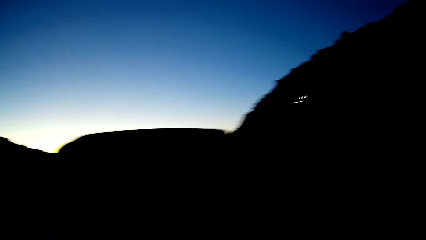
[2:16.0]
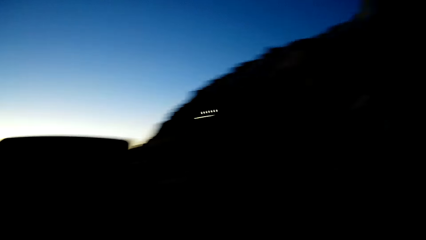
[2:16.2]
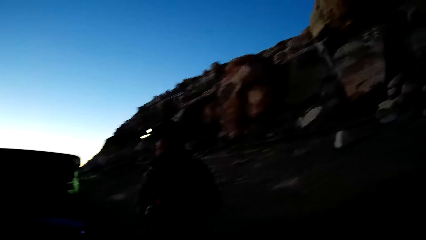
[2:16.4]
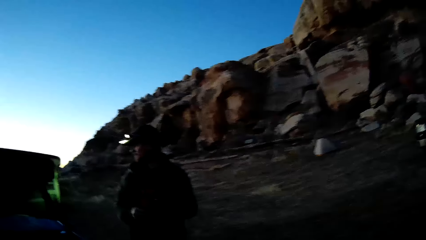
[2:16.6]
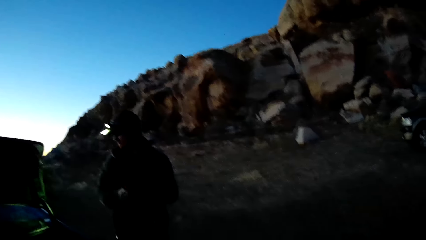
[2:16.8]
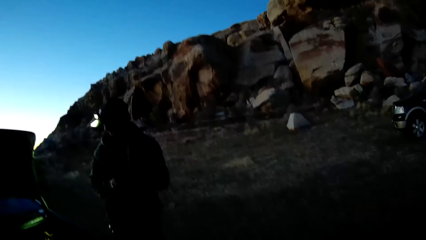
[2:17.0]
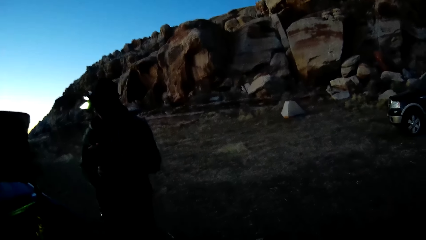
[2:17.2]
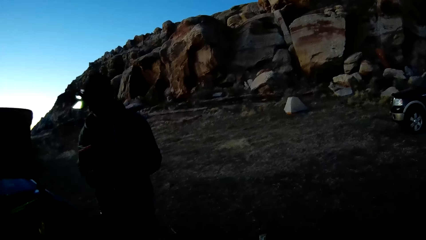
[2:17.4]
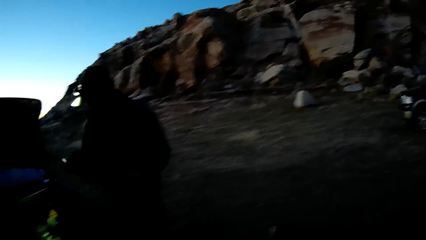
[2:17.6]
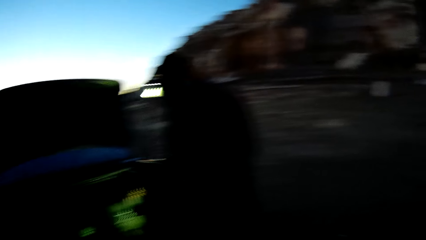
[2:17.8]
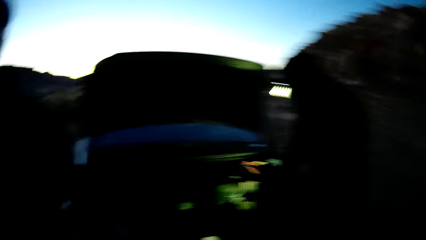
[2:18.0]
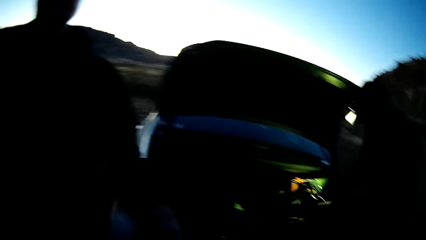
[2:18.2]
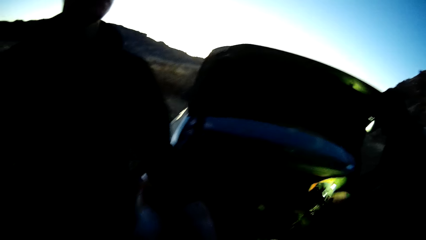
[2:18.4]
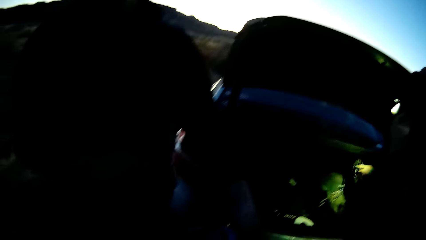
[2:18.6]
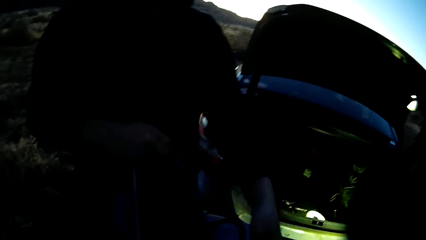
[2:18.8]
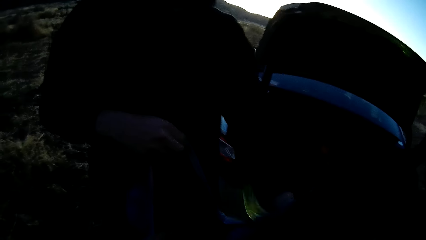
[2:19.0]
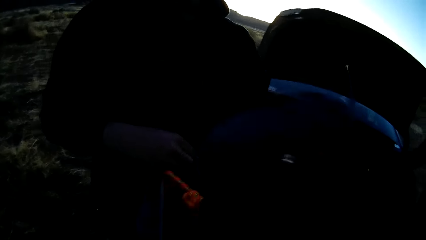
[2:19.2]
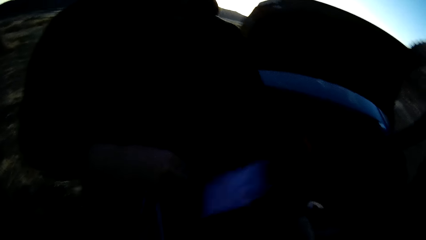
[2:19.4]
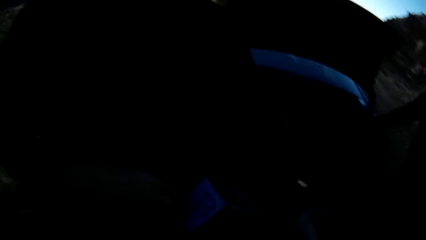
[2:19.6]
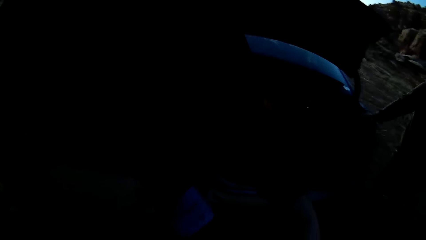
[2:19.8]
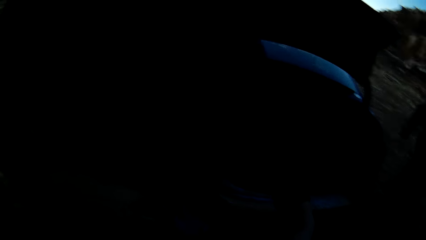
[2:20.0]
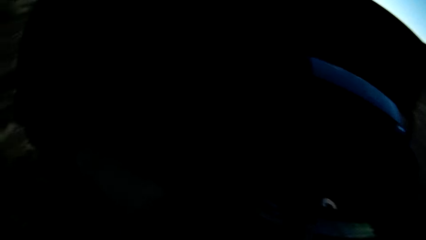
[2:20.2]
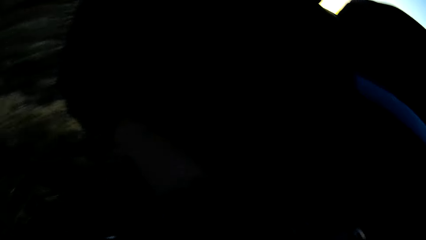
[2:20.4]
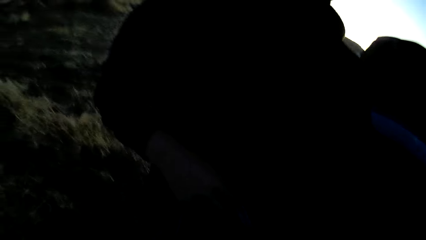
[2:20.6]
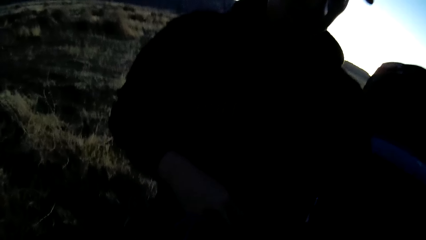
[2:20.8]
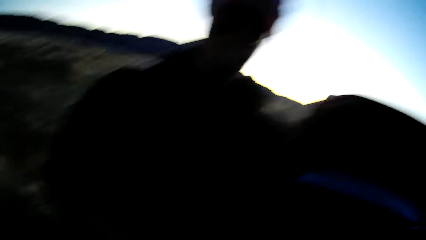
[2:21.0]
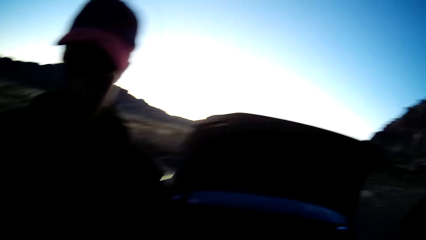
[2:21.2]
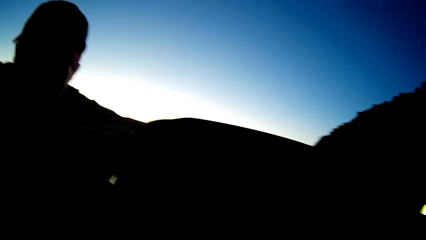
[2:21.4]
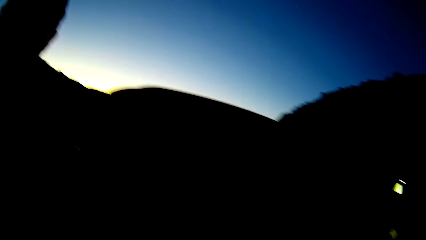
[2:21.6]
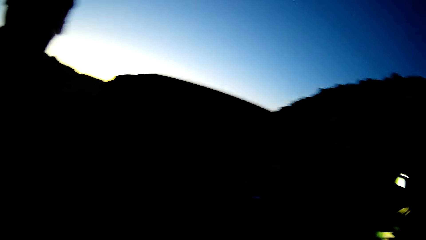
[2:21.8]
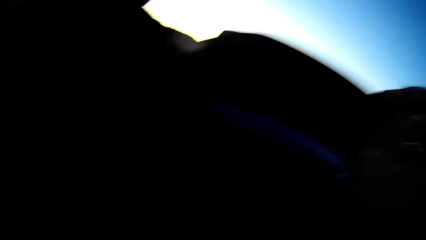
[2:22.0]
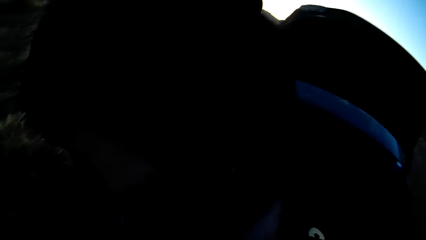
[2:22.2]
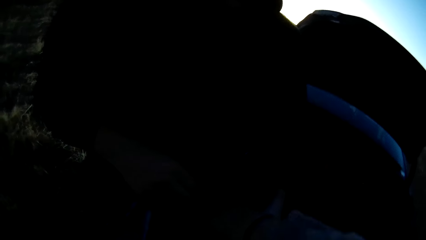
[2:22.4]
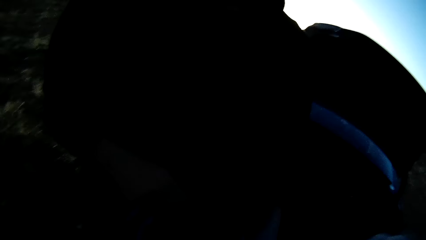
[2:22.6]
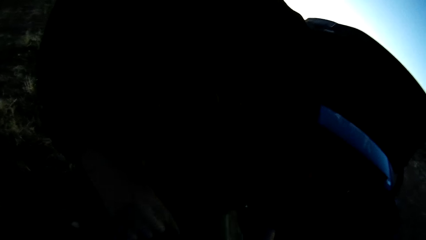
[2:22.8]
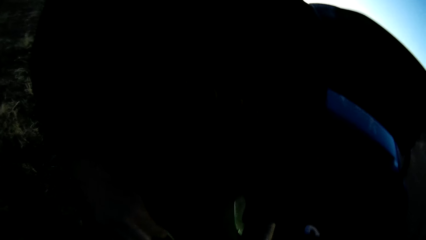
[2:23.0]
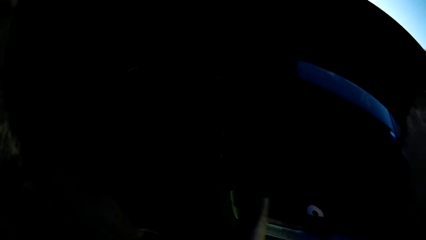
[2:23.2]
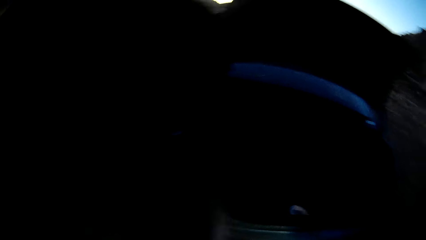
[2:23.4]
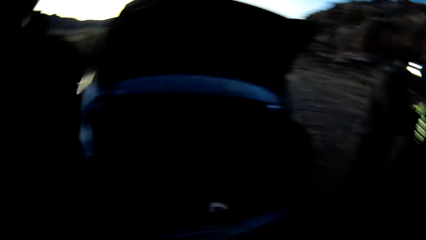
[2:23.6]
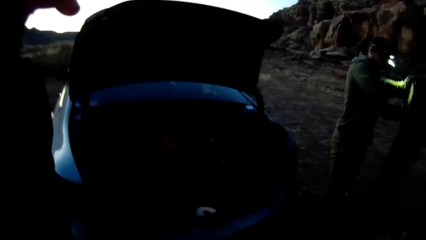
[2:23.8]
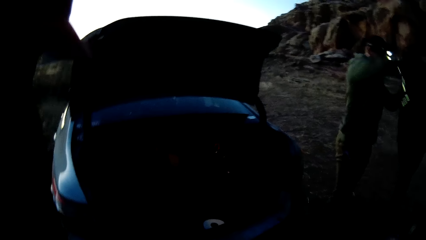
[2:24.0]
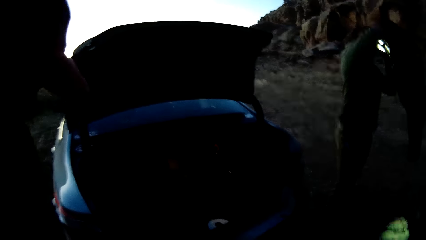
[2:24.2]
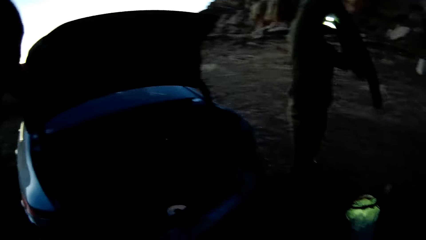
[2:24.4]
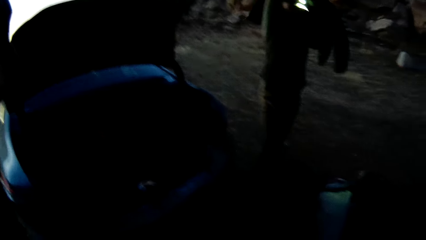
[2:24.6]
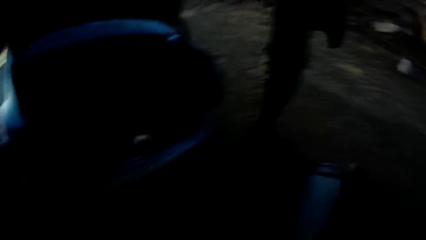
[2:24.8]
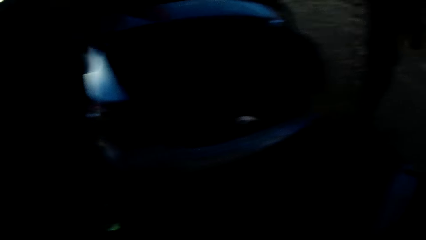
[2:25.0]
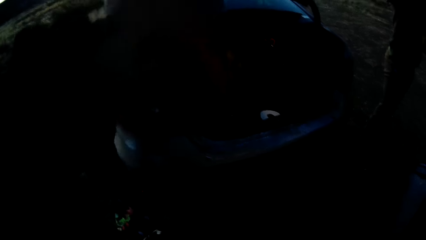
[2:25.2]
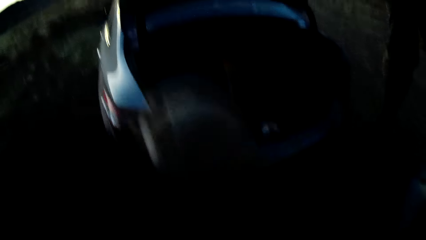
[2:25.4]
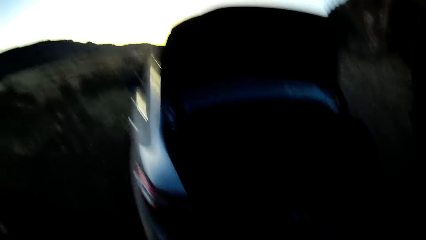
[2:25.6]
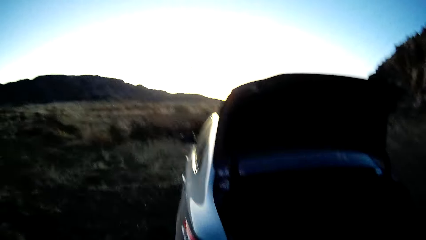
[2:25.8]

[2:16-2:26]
The camera wearer looks around. A man shows the camera wearer the bag. The man drops a chain of rings in the boot of the car. The camera wearer puts the hooked carabiners or harness in the bag. The man wears a jacket. The camera wearer looks around.

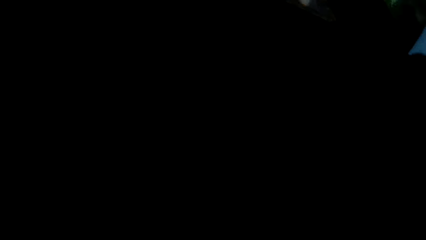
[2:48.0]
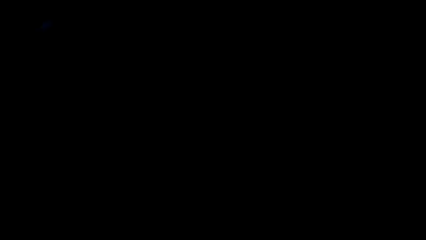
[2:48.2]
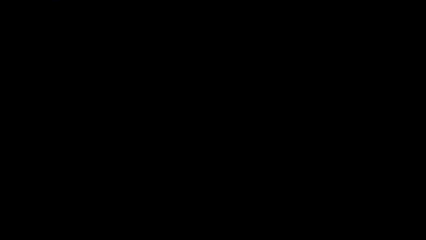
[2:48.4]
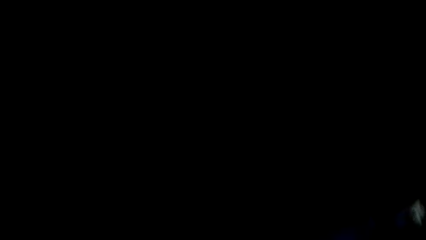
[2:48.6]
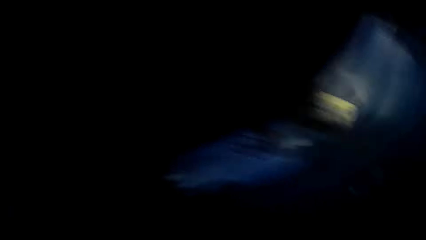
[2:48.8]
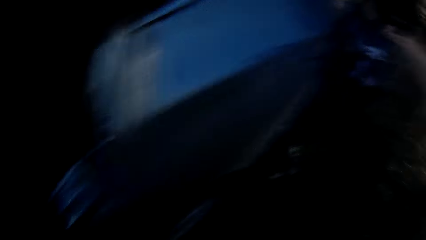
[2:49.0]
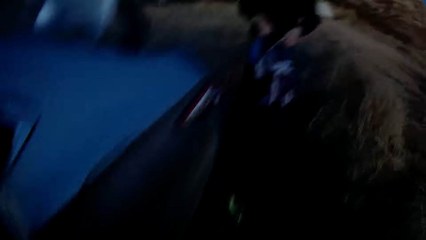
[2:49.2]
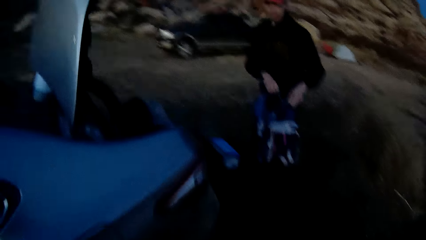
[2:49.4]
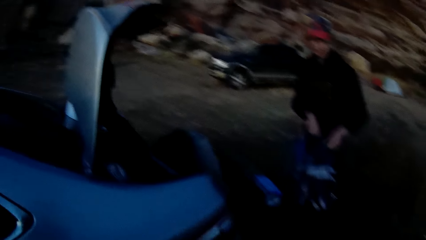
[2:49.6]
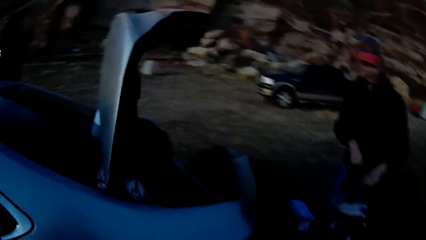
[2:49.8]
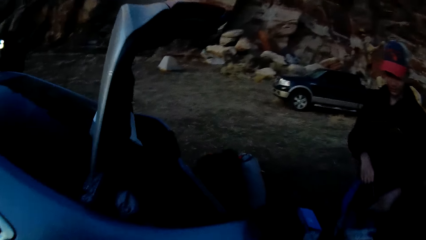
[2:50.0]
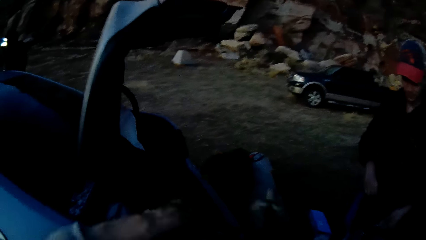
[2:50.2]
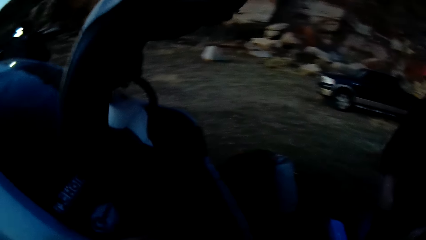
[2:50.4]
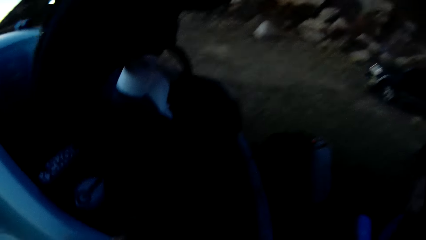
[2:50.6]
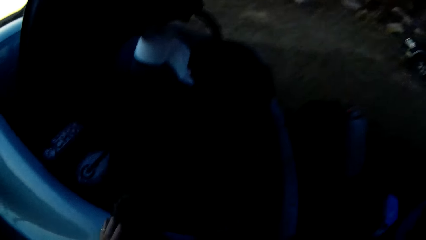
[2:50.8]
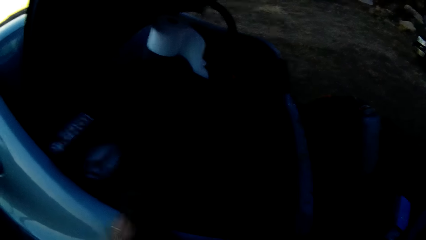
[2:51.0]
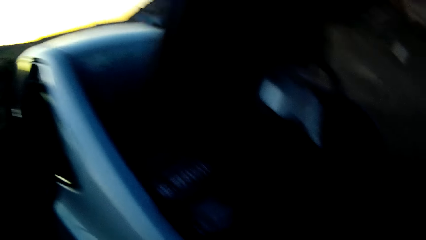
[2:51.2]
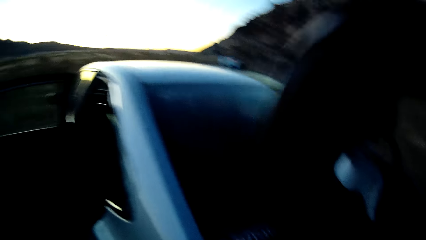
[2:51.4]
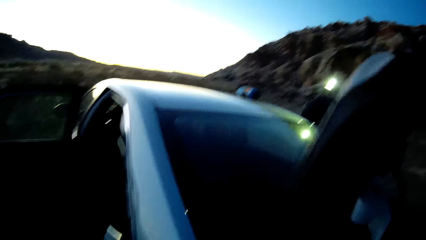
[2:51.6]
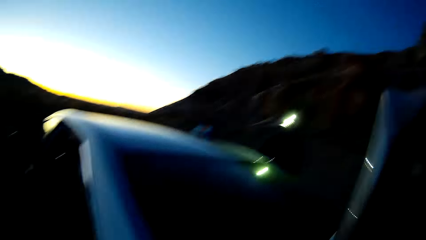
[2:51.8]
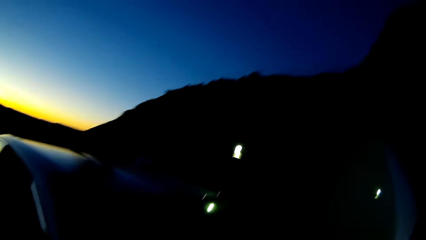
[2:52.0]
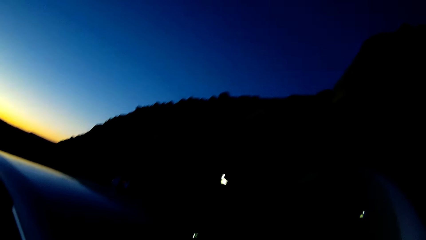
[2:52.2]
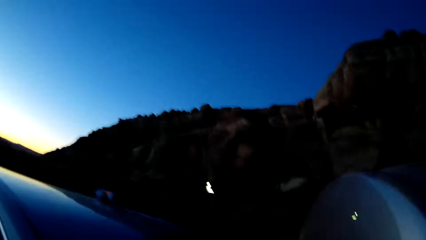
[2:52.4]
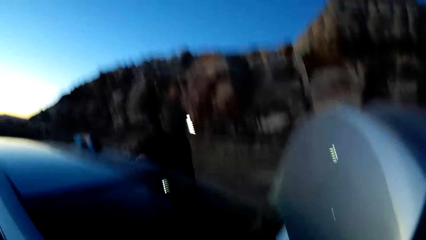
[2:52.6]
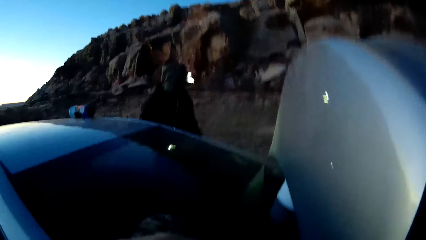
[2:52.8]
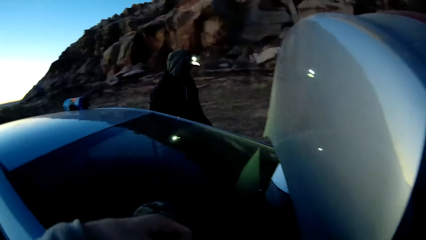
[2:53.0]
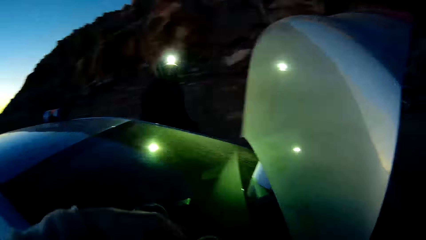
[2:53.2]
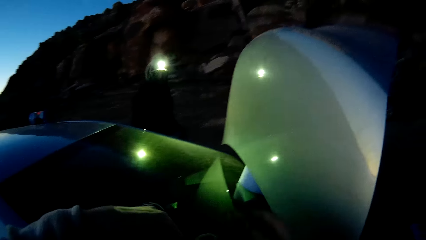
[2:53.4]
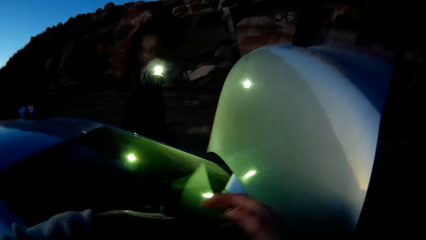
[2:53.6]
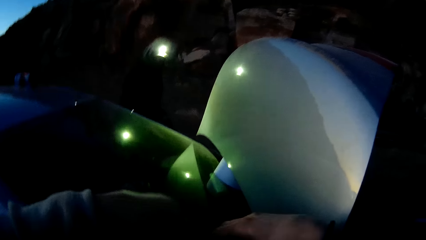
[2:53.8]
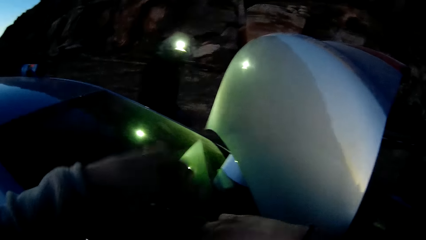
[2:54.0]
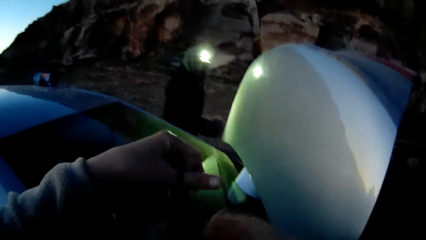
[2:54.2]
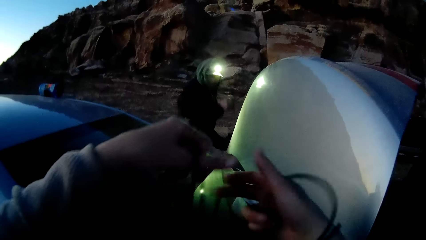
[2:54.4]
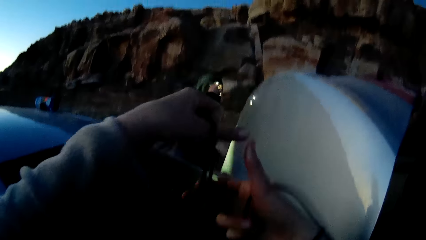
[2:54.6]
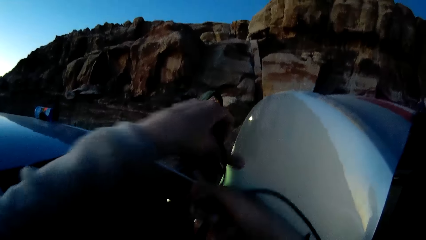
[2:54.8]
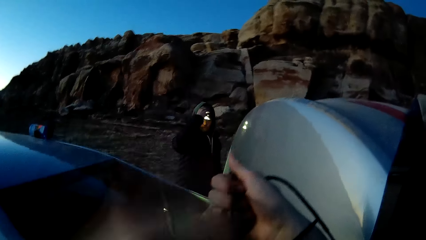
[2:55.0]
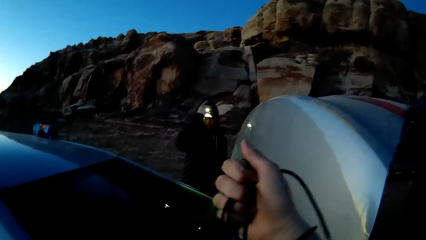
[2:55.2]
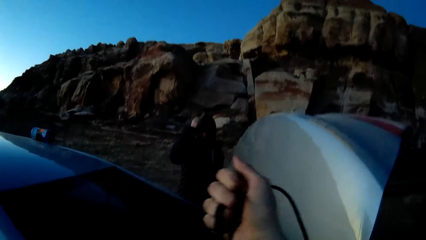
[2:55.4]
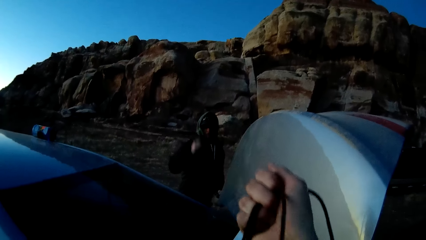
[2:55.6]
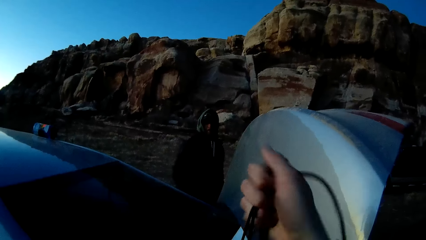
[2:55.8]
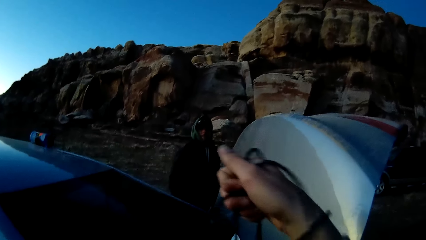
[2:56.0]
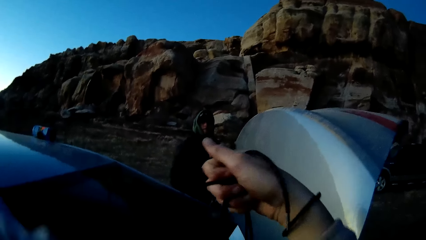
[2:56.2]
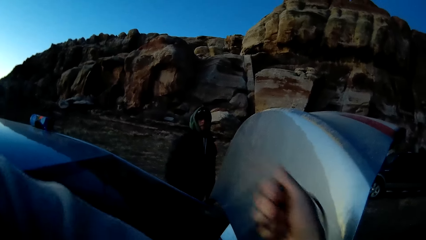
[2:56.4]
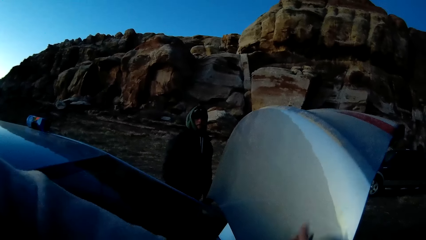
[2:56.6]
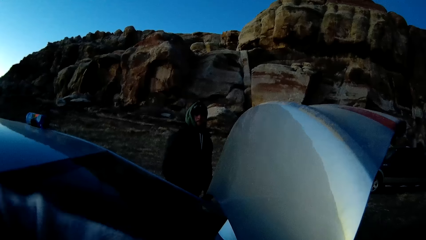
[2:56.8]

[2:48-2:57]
The camera wearer comes out of the car. They walk towards the back of the car. They touch the car. They look around. They drop a shoe on the car. They adjust the shoe. They pull the rope.
